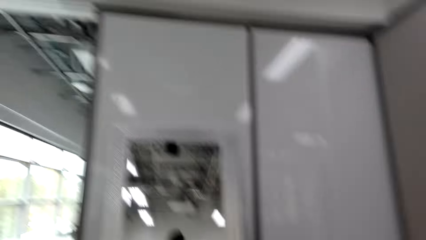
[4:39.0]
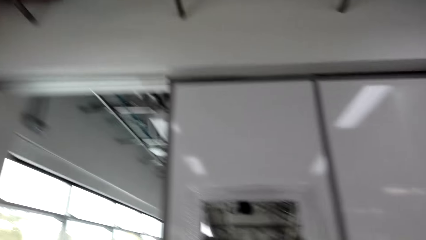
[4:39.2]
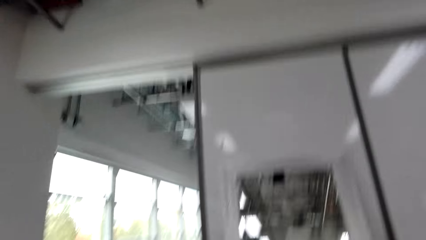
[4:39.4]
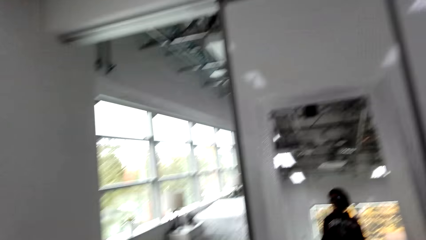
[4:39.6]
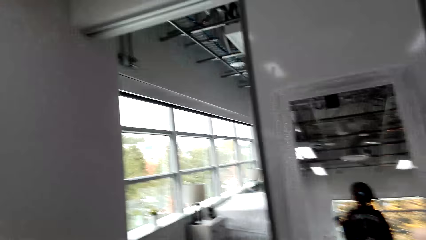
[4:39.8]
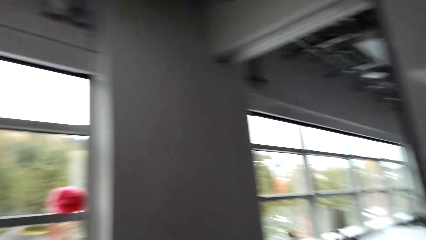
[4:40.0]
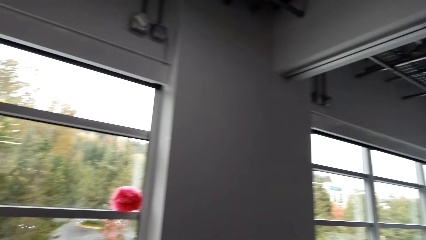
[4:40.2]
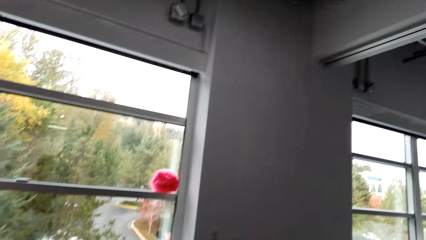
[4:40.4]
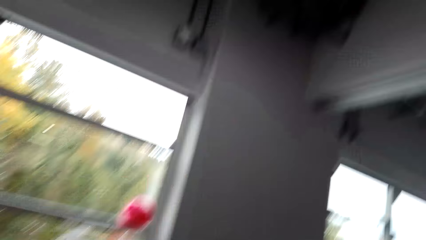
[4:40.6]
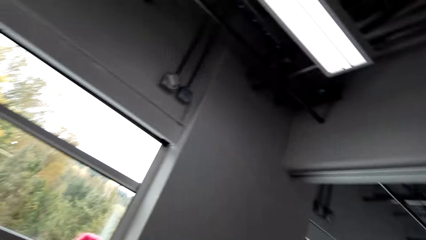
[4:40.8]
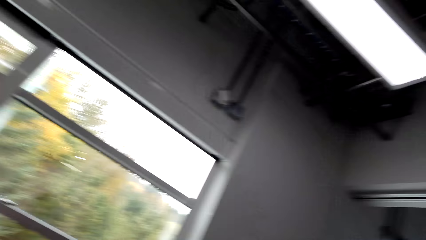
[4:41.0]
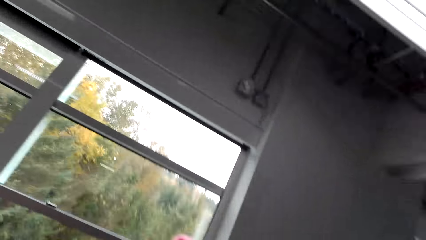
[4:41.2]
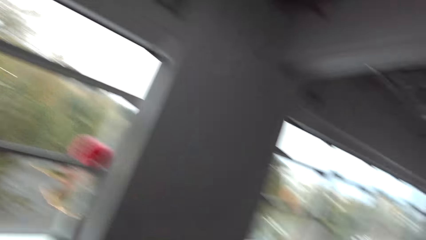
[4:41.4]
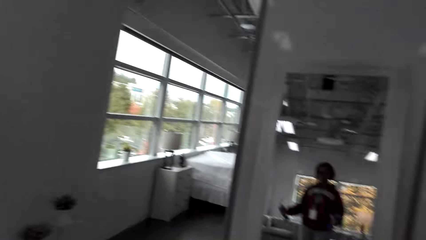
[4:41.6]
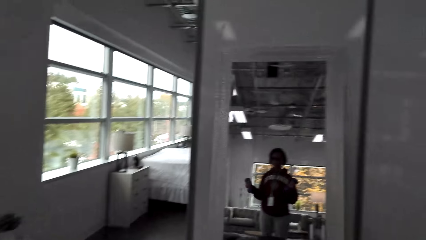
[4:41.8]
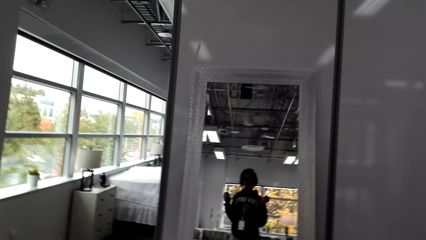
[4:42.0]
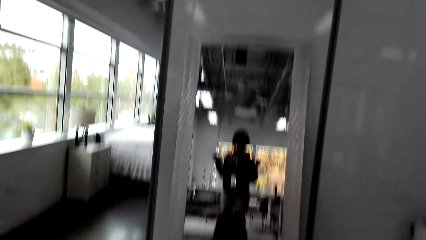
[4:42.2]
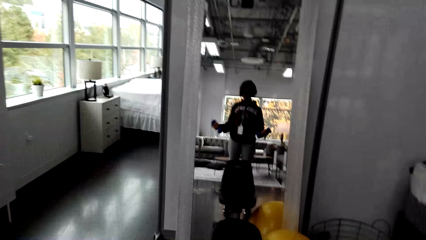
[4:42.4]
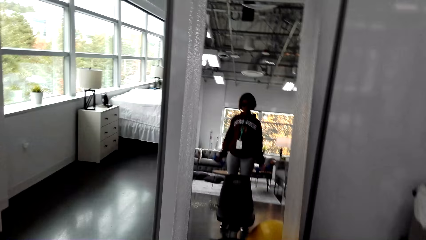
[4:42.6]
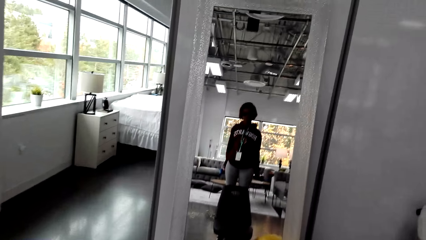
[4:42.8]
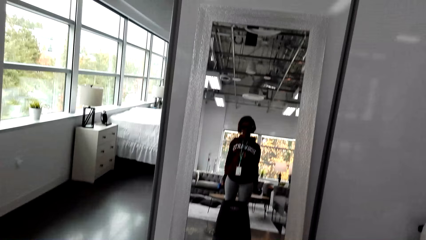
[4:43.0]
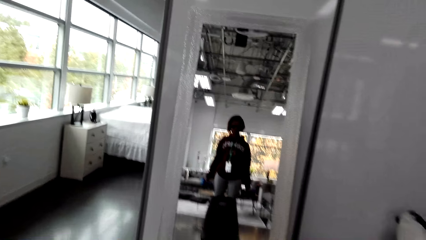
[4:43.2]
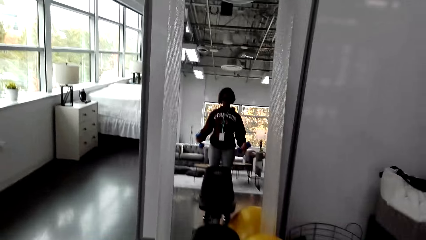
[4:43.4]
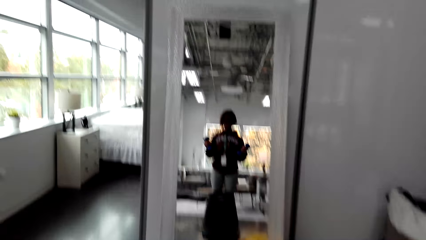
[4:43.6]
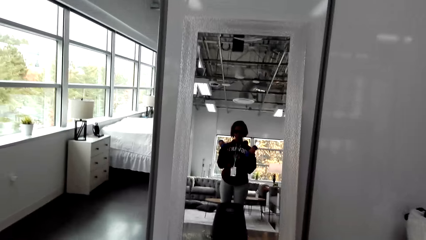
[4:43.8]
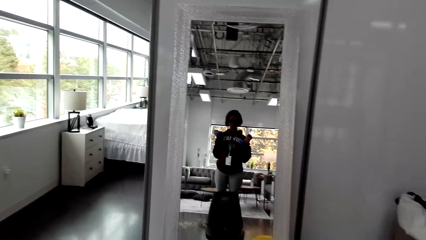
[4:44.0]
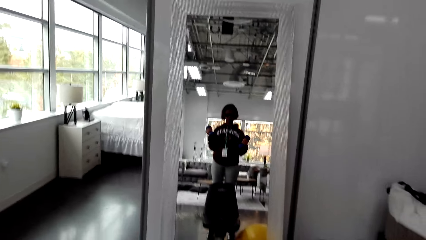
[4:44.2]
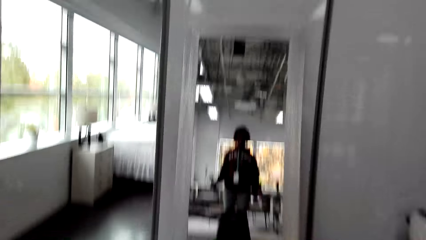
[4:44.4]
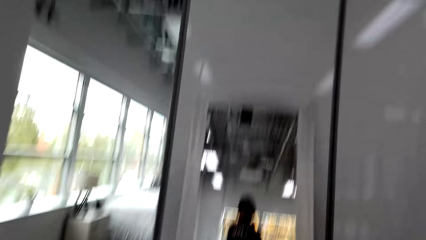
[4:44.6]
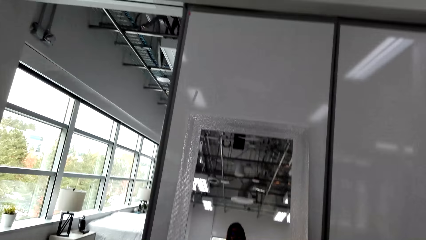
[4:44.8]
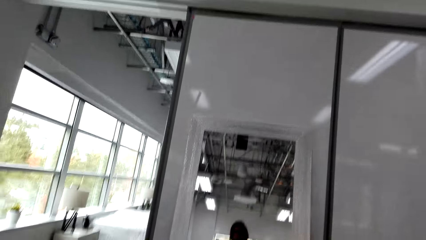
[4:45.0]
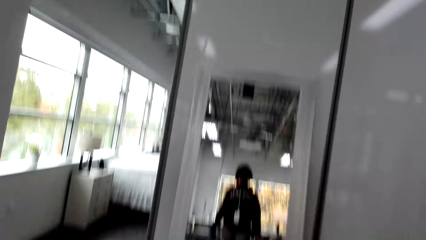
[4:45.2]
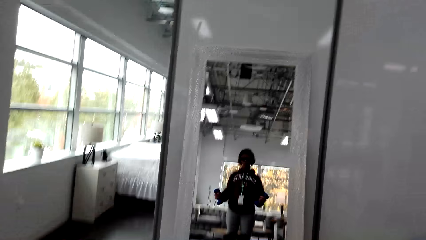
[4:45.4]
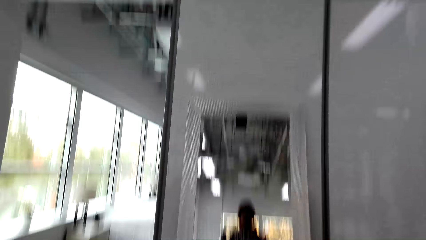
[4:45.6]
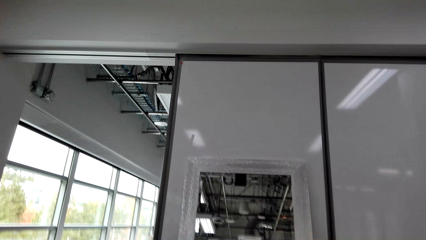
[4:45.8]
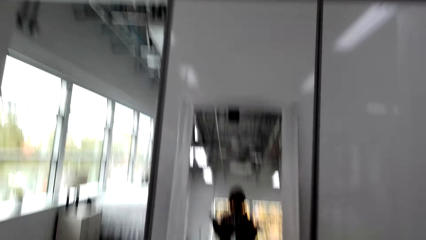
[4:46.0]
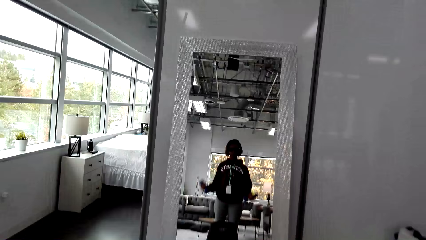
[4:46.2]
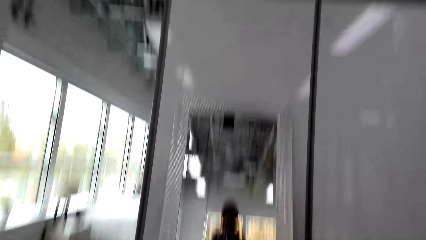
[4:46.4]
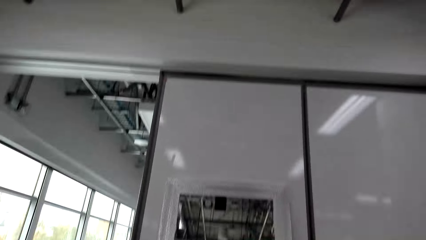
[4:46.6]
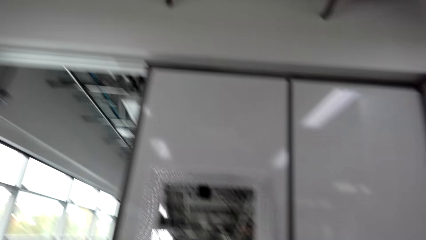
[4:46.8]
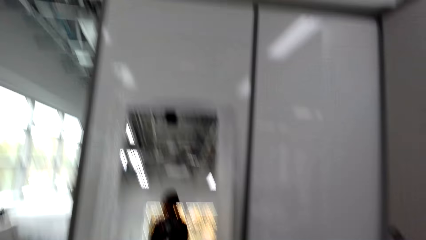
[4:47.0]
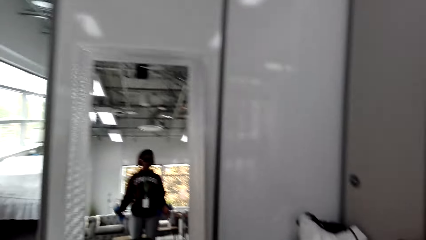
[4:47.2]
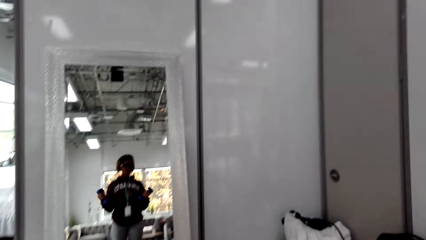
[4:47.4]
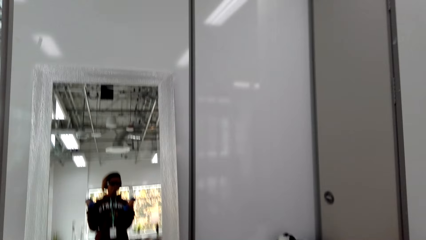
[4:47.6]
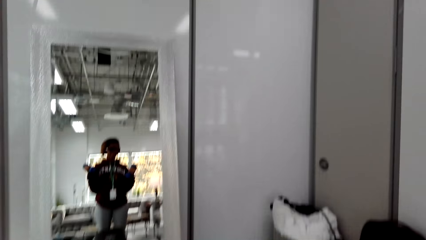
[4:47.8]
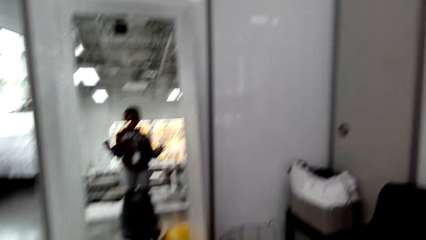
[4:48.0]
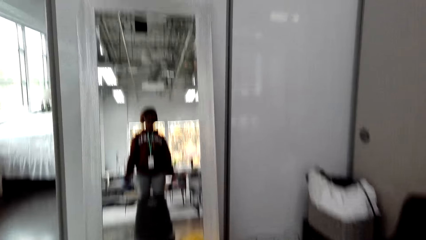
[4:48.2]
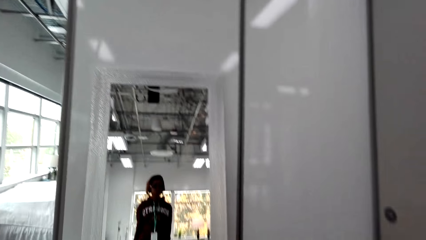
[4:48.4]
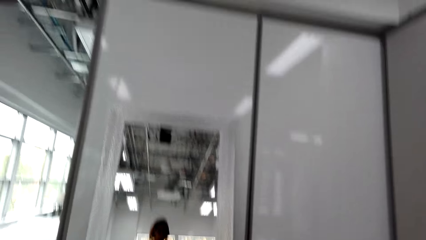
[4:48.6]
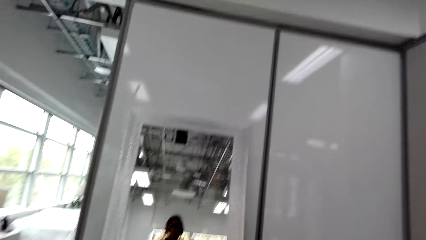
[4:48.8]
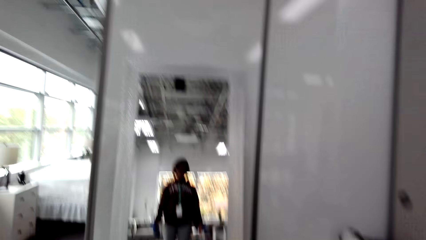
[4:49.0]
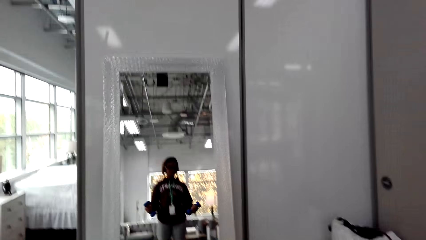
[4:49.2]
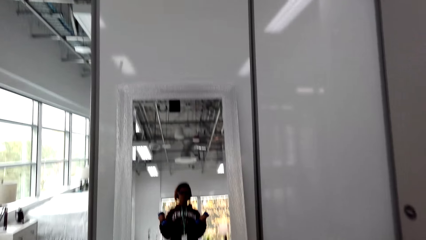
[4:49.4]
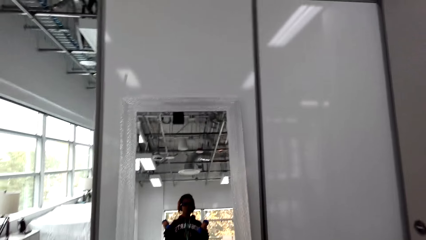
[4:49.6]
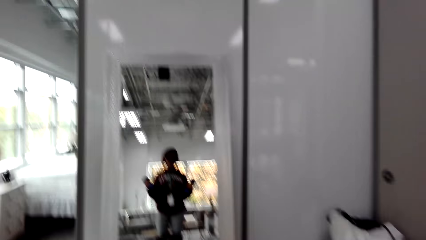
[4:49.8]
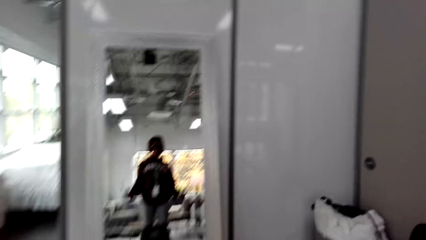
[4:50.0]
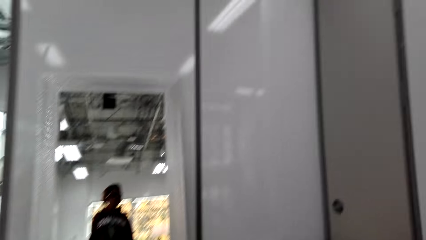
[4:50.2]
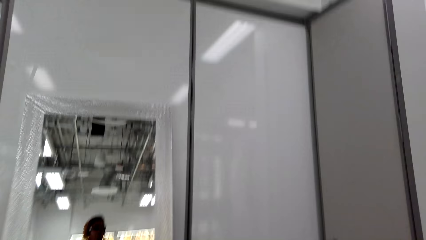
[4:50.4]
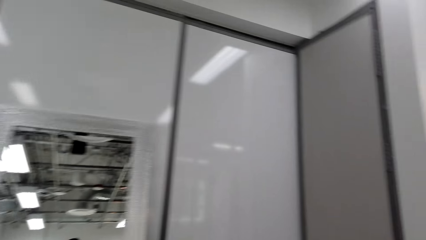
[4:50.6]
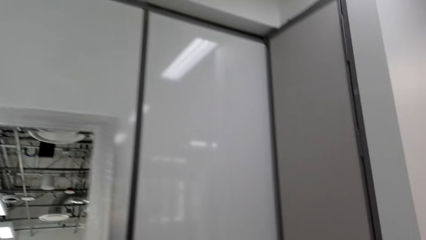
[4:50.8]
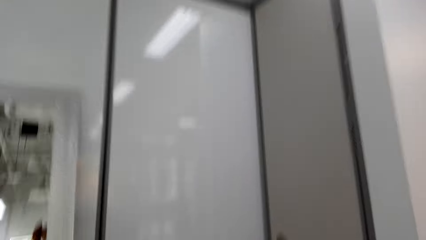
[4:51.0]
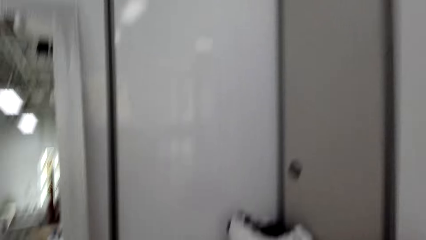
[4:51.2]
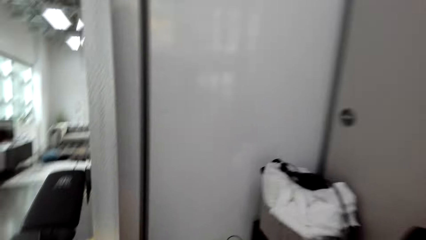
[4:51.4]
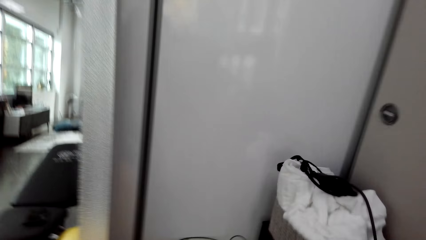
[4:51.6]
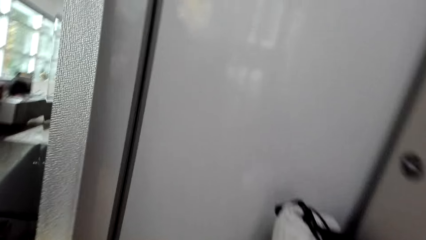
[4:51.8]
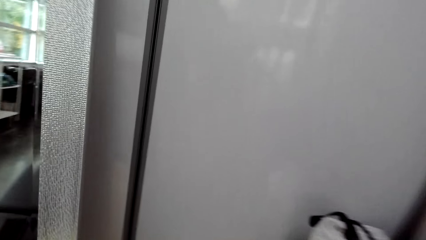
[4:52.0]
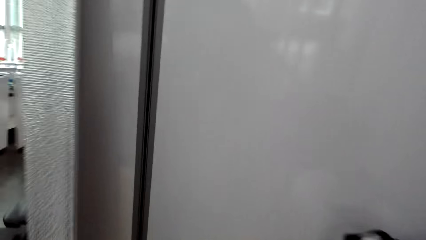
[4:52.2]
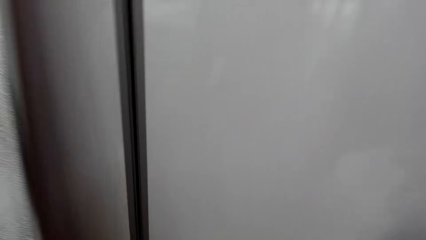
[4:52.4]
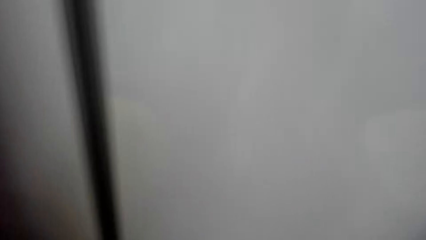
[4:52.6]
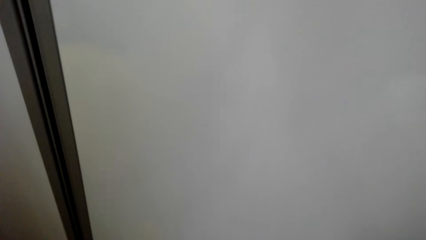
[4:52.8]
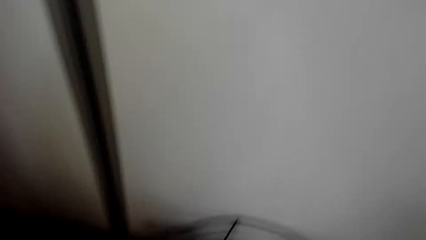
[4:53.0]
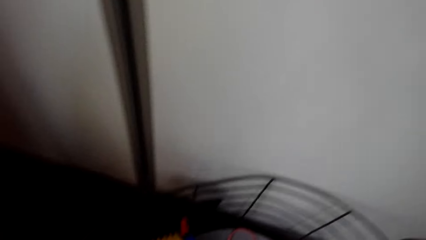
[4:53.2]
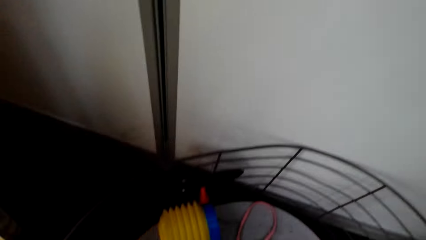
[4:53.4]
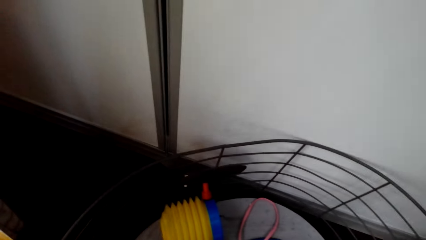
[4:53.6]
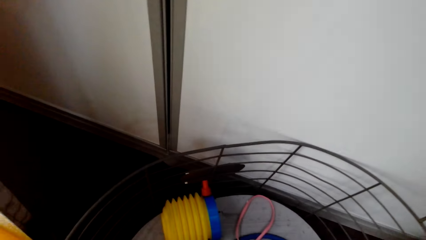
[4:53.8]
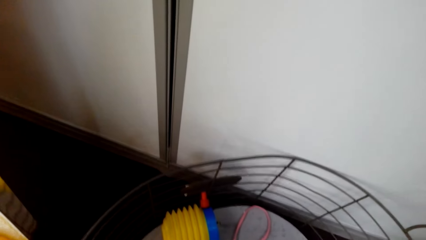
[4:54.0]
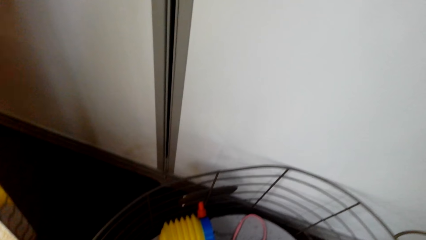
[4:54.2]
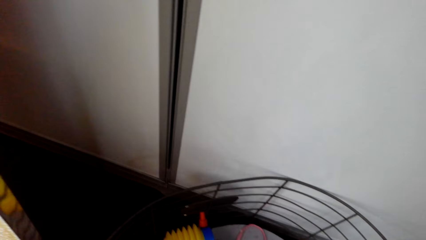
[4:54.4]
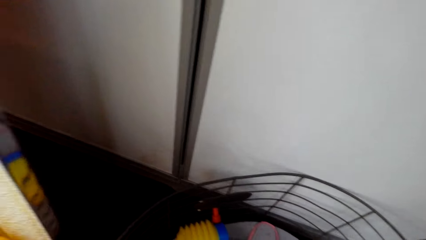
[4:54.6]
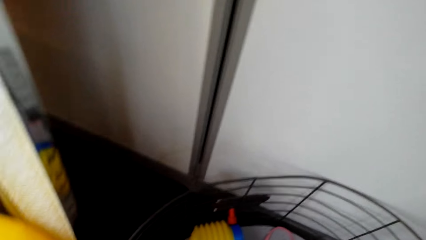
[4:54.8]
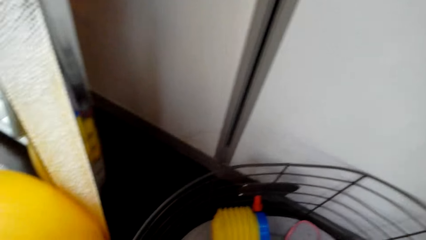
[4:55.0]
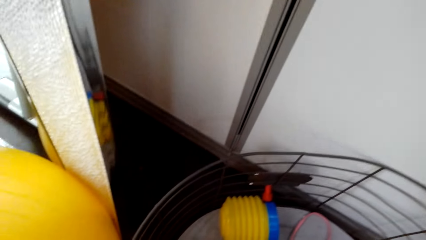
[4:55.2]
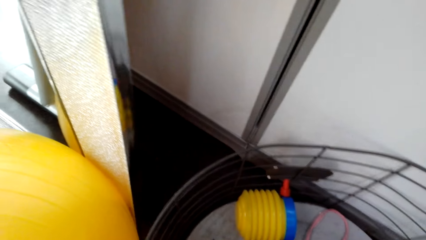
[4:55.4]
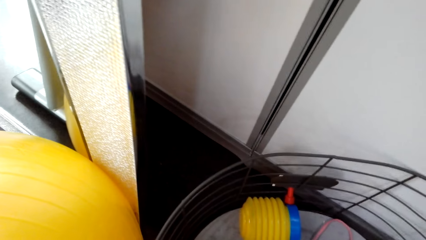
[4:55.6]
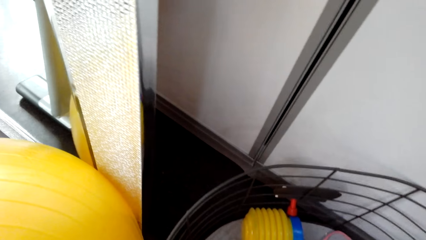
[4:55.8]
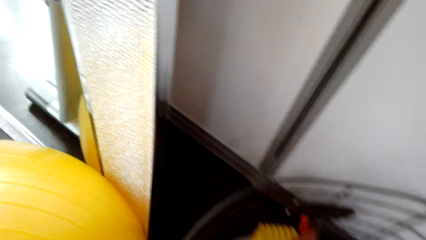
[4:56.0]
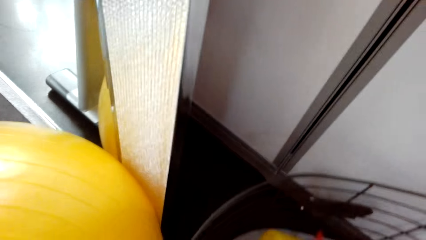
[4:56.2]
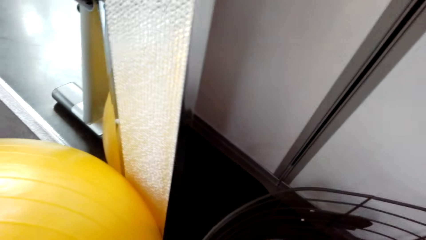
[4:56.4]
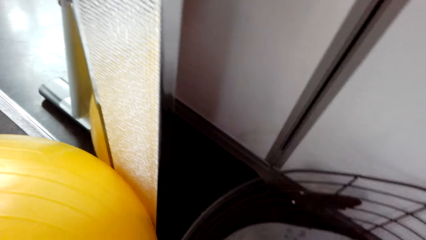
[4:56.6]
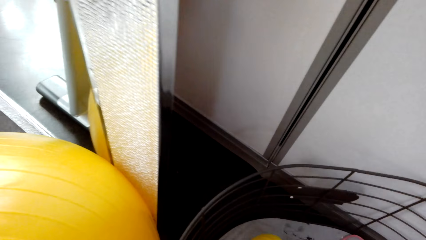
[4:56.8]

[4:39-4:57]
The camera wearer looks around the apartment. They stare at the mirror. They lift the dumbbells. They walk towards the wall. They place the dumbbells down.
